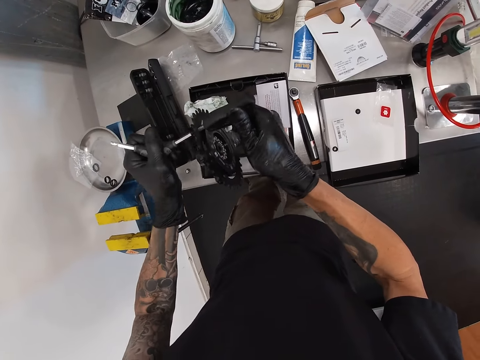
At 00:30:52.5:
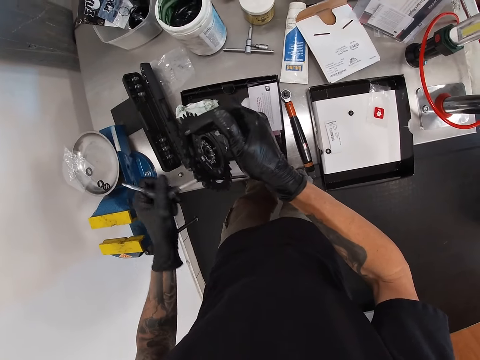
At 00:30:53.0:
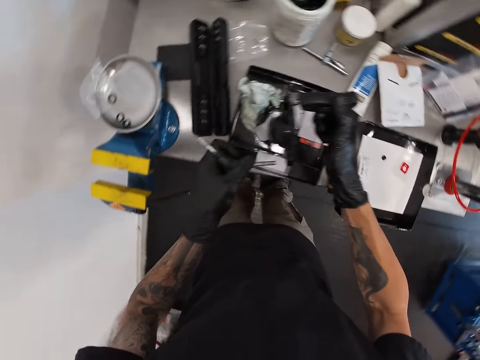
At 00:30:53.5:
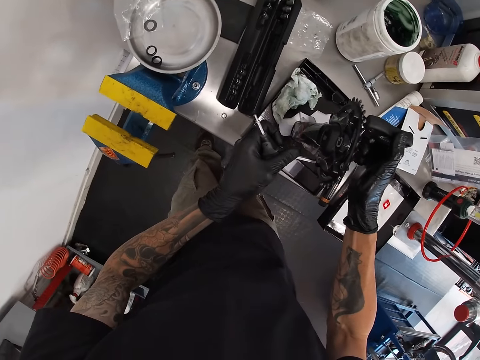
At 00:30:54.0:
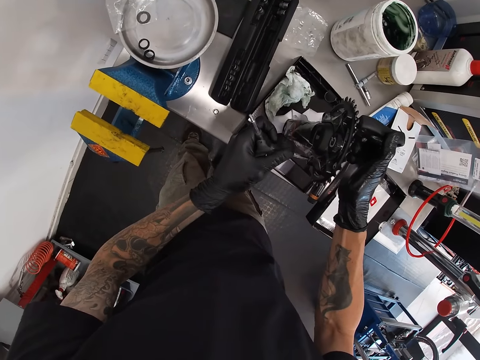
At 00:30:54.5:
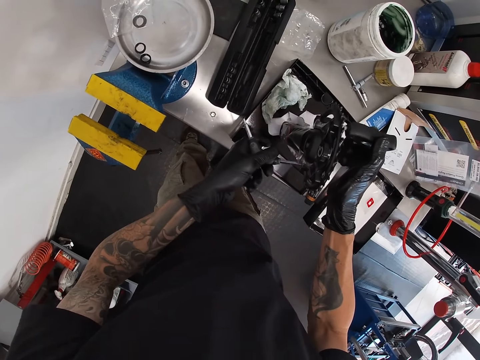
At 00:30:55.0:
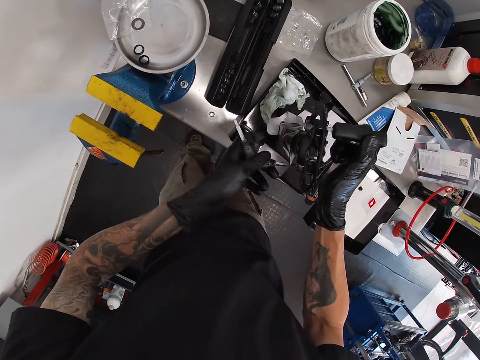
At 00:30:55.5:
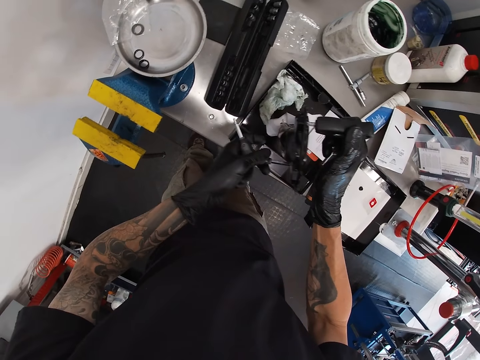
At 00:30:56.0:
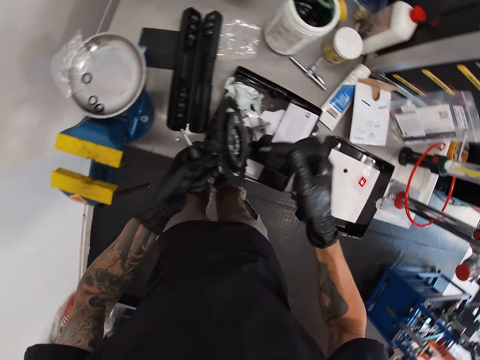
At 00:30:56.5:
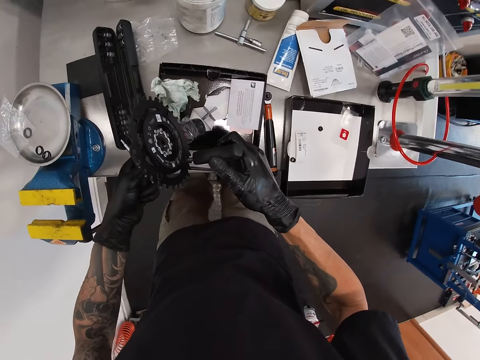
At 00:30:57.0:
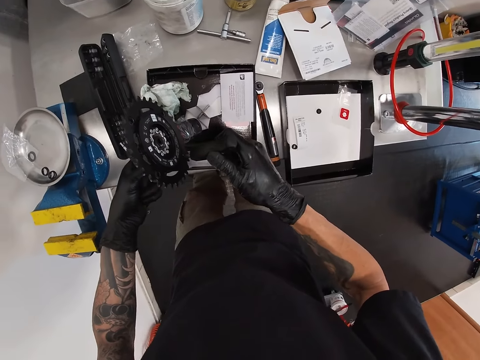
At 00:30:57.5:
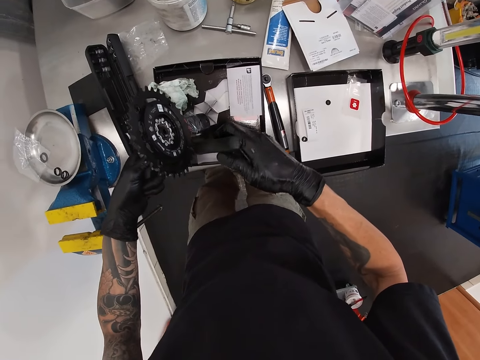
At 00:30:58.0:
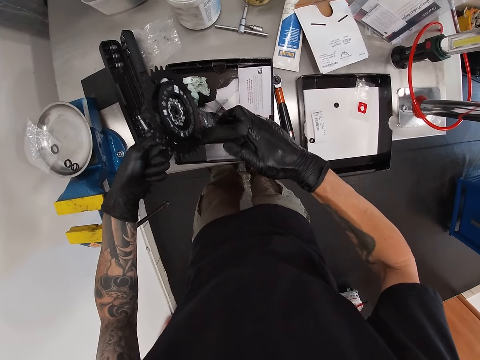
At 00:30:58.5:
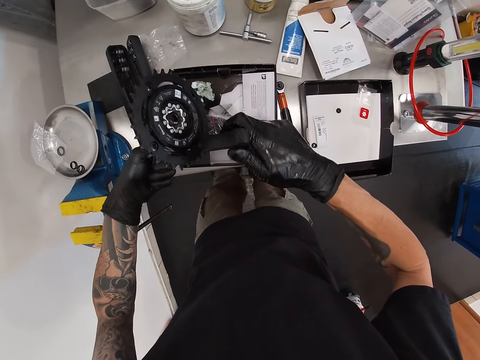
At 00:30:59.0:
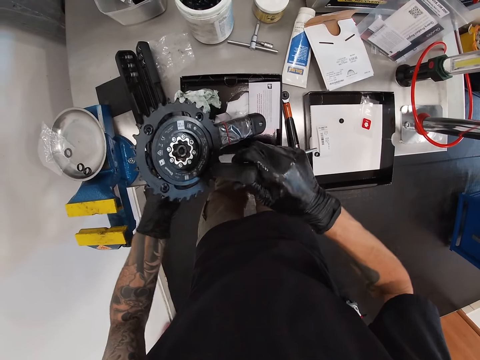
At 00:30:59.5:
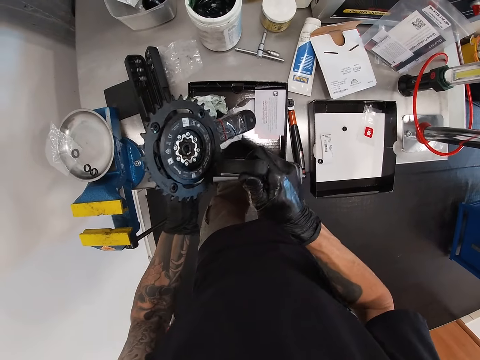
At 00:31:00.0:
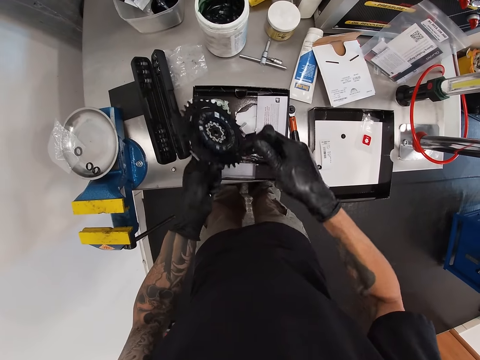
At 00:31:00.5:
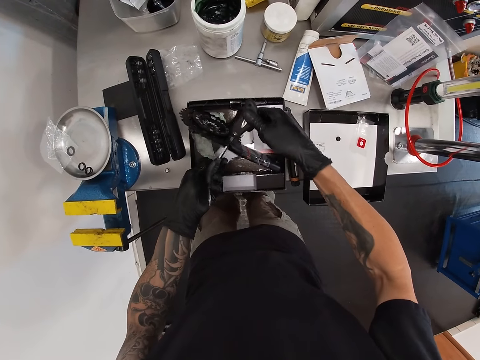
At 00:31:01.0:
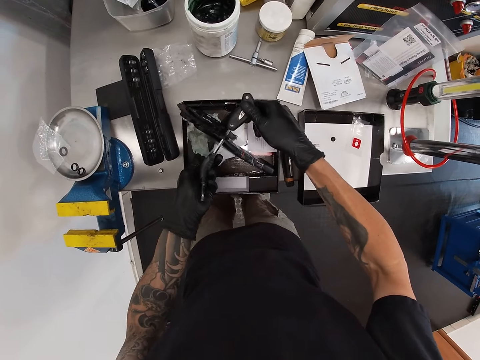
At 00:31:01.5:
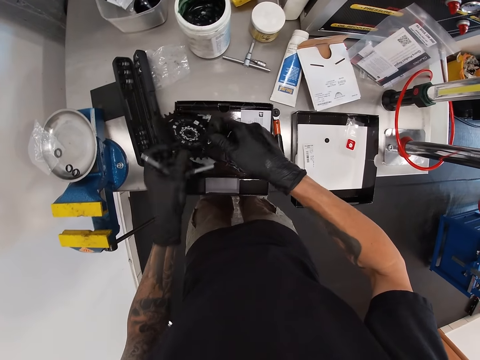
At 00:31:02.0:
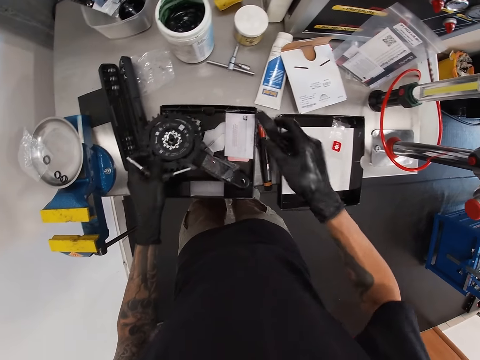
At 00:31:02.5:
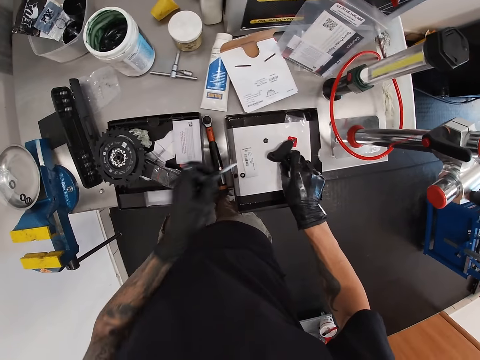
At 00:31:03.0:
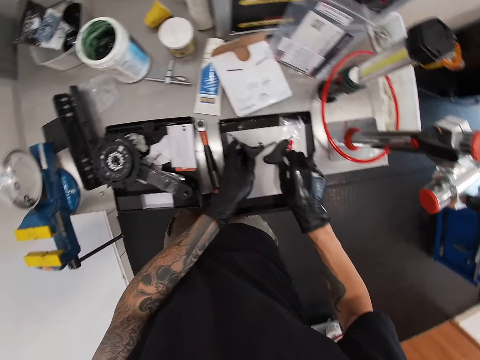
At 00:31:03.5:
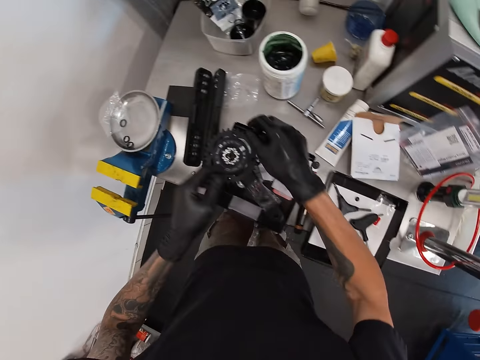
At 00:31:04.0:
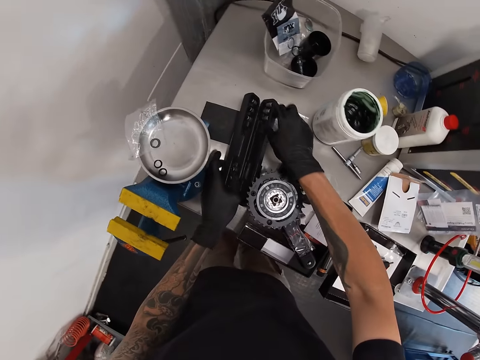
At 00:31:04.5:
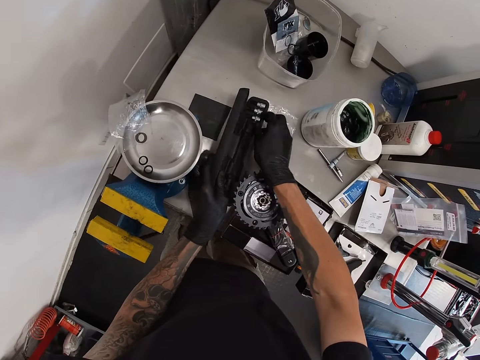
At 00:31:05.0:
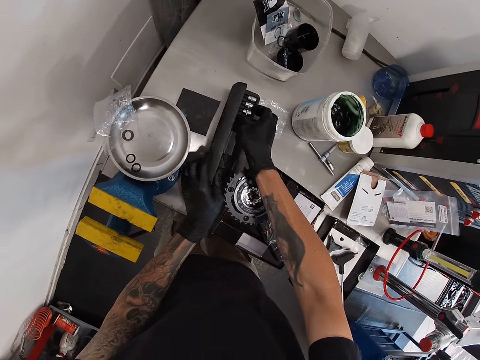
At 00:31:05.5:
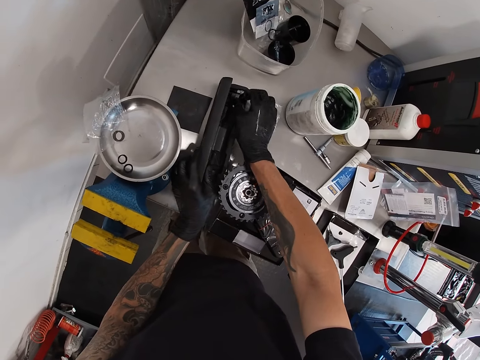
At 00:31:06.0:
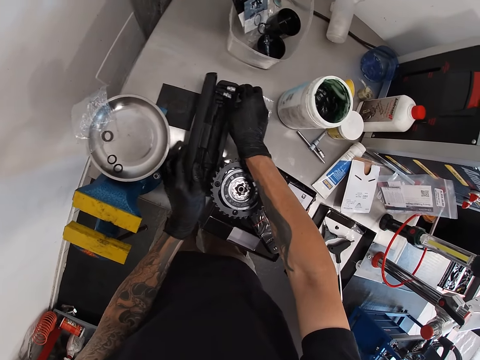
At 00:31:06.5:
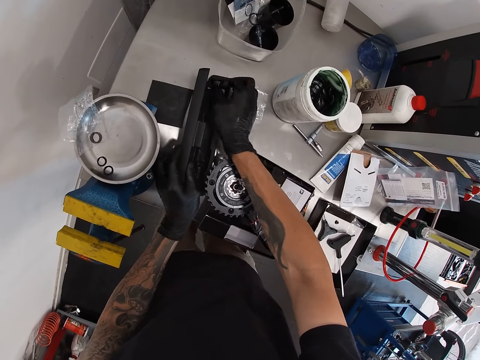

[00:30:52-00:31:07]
The camera wearer drops the turn drivers on the table with both hands. He holds something.

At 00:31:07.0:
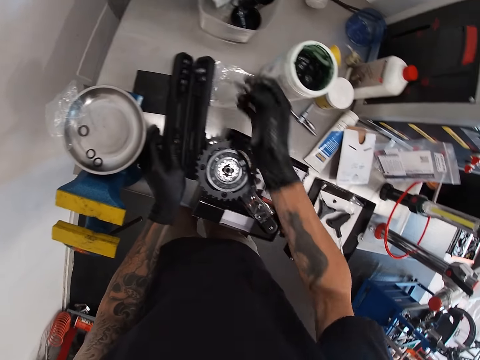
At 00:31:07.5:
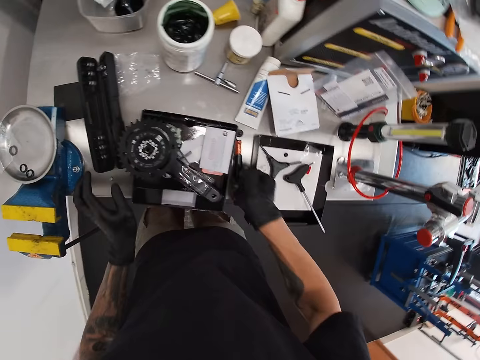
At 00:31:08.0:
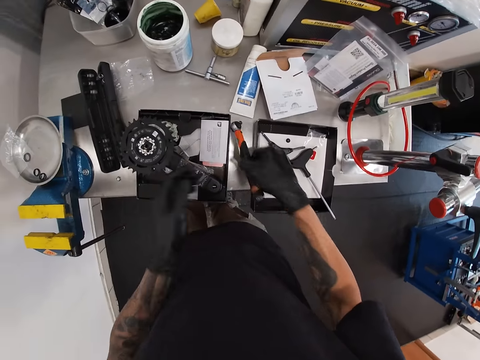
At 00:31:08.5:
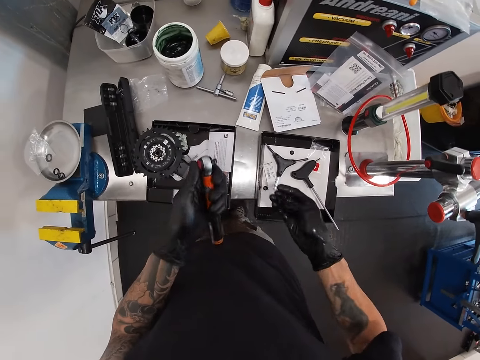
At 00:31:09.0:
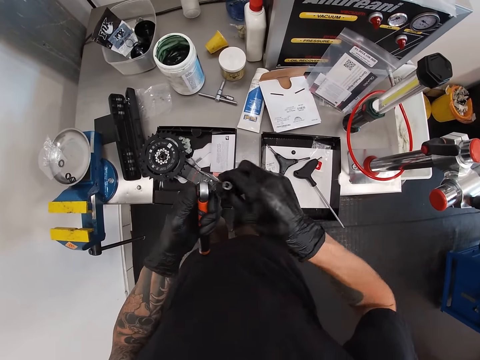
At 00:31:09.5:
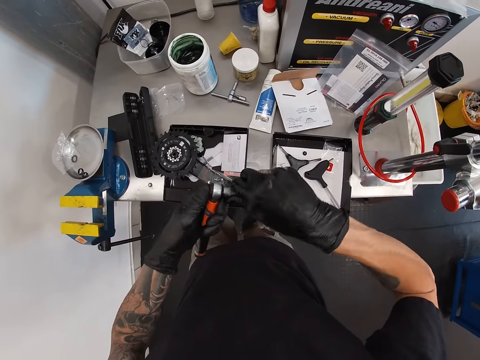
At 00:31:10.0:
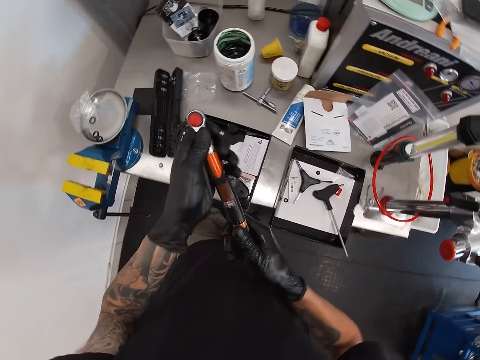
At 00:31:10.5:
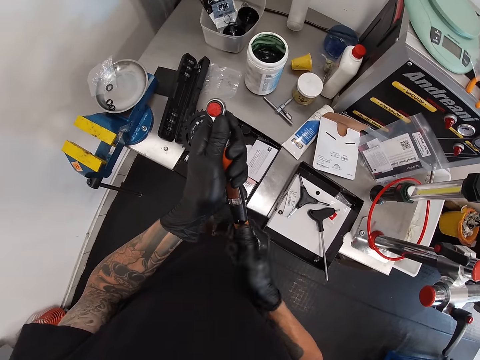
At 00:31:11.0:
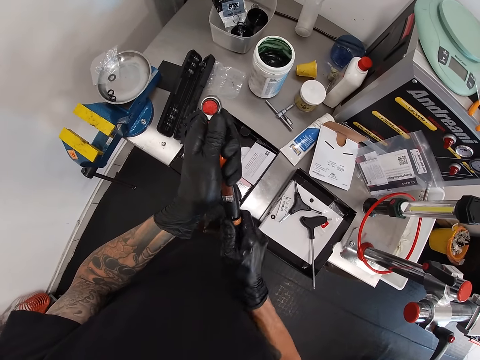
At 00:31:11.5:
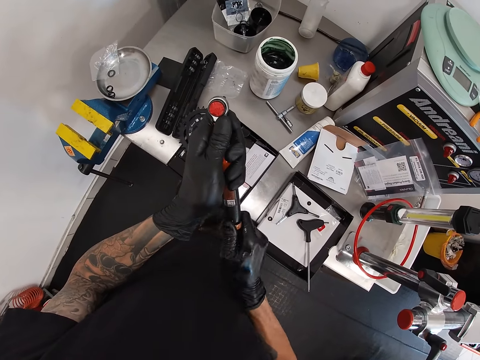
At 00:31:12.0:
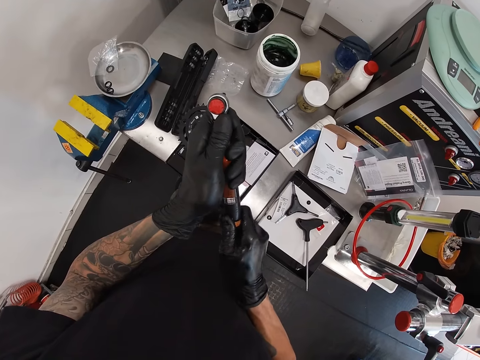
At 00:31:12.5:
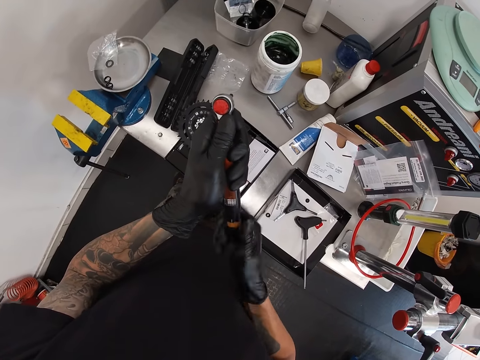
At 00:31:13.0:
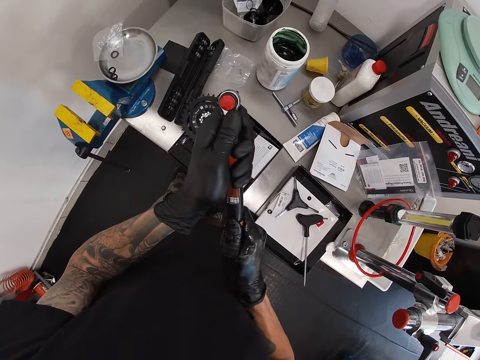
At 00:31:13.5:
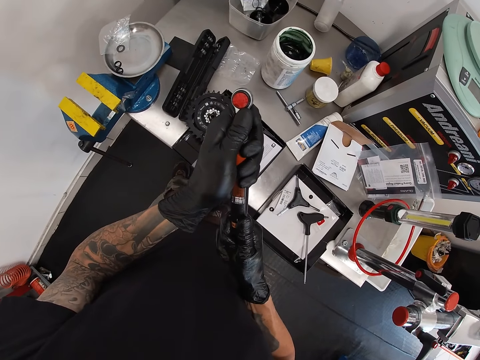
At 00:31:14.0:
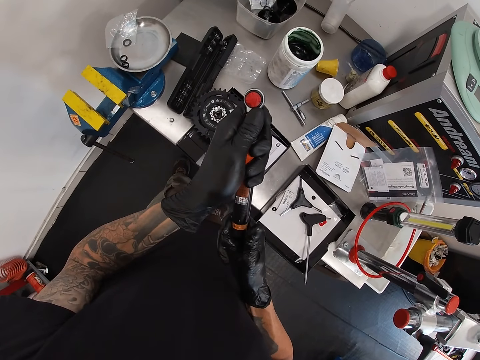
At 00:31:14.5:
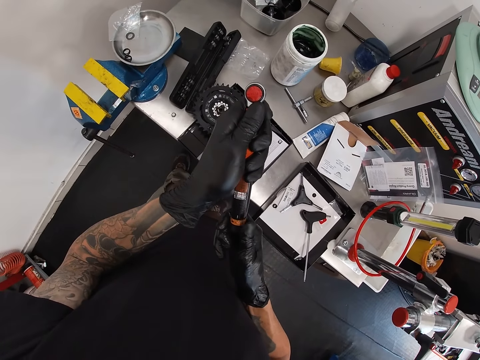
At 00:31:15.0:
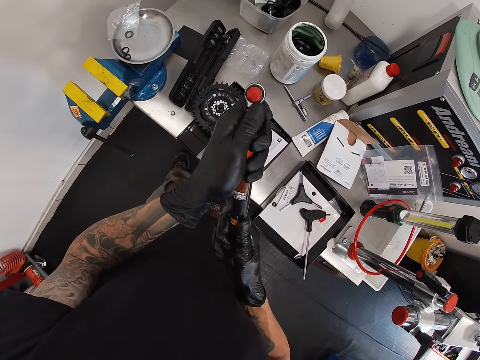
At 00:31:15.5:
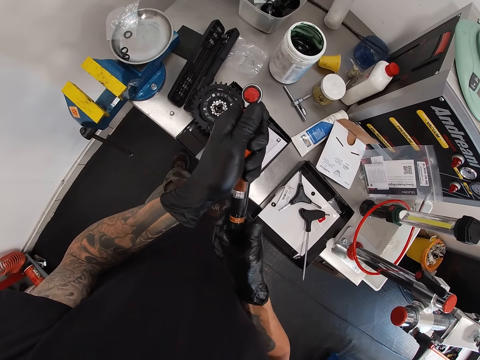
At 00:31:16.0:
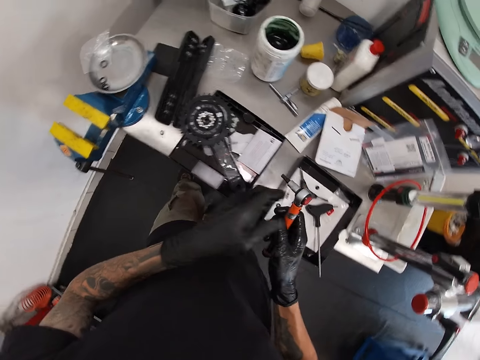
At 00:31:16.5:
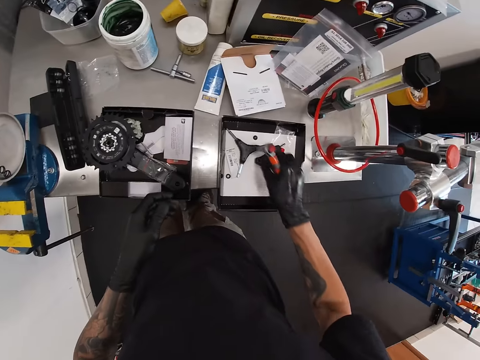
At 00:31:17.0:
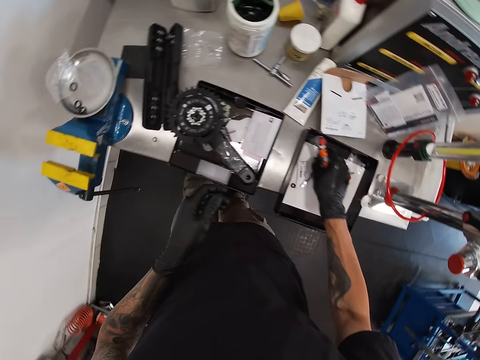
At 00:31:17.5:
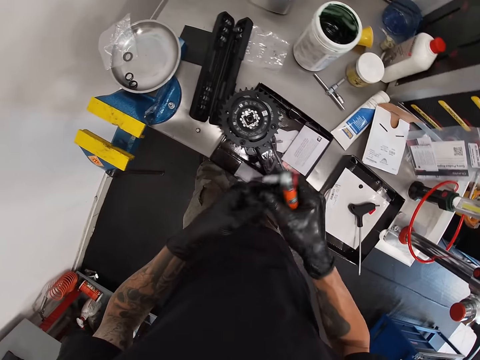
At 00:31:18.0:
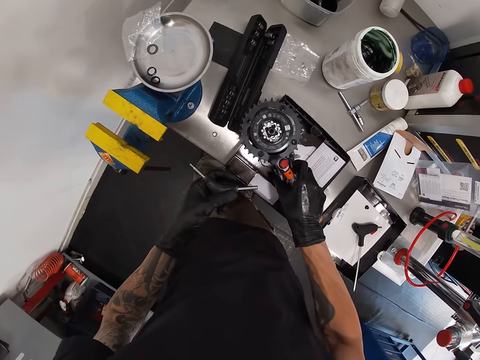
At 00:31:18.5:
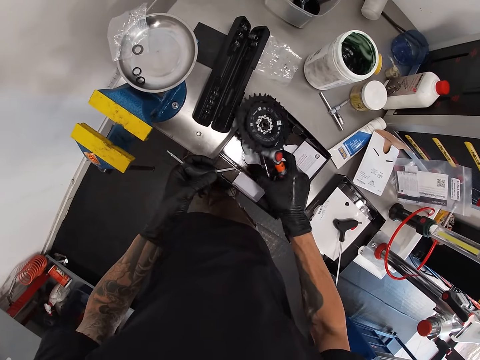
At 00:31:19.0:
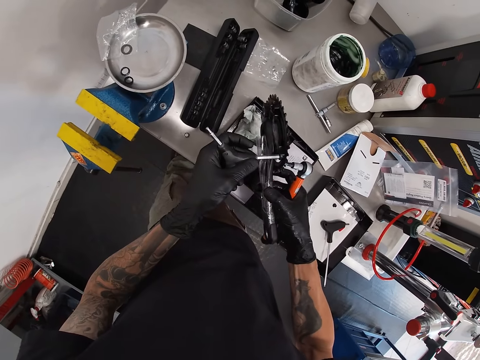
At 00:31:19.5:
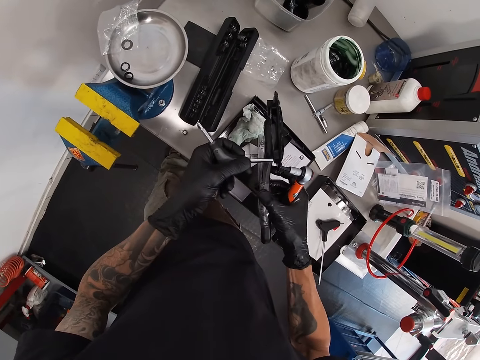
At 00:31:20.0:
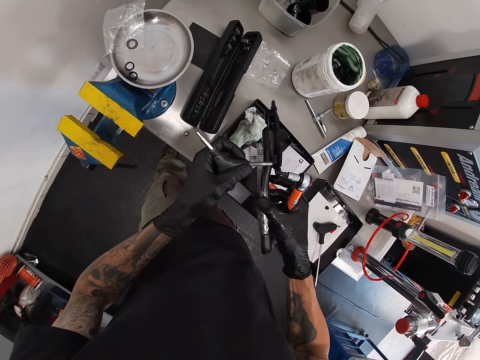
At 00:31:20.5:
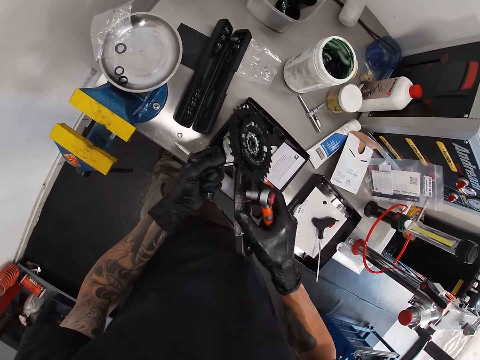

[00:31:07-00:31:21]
The camera wearer picks a nut driver head from a case with both hands. He picks a turn driver with his left hand. He holds something. He connects the turn driver head to the turn driver with both hands. He tightens the bolt. He picks the turn driver from the table with his right hand. He picks the gear with his right hand. He tightens the nut on the gear with the nut driver in his left hand.
